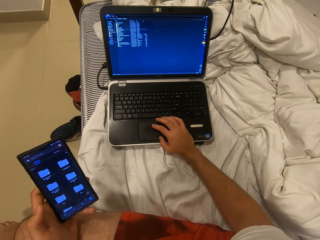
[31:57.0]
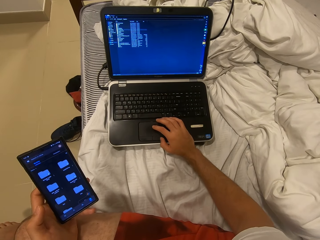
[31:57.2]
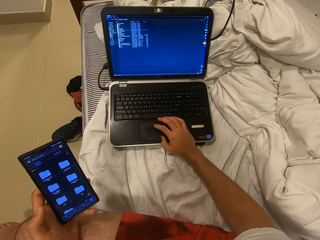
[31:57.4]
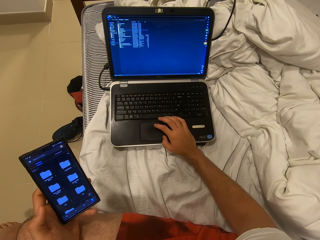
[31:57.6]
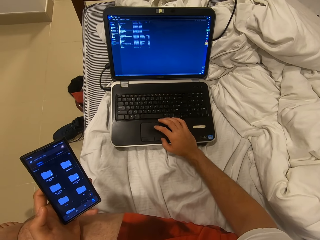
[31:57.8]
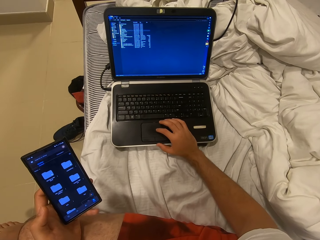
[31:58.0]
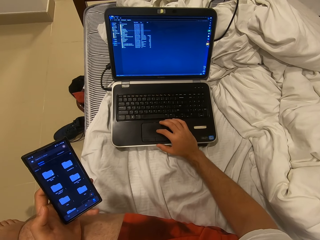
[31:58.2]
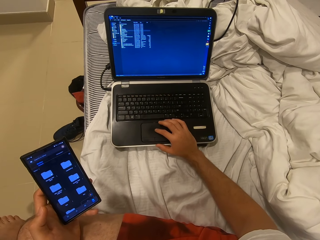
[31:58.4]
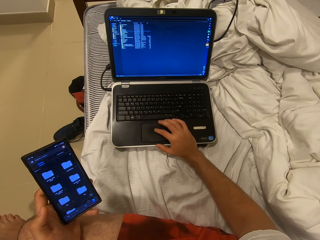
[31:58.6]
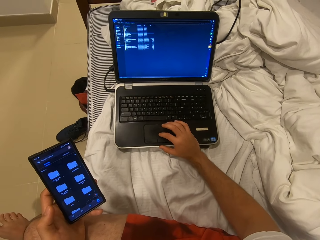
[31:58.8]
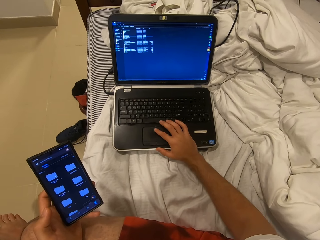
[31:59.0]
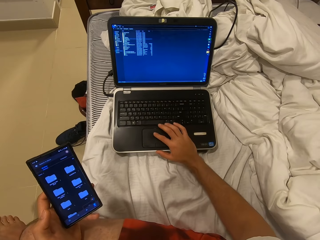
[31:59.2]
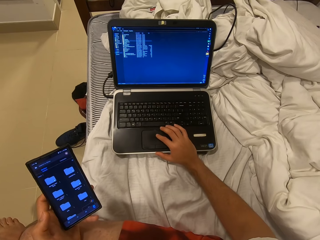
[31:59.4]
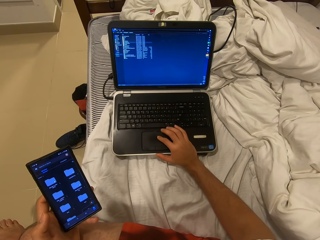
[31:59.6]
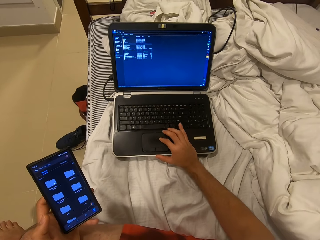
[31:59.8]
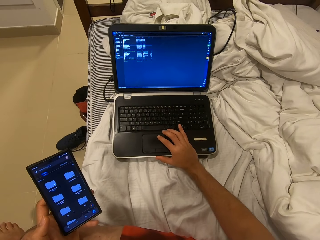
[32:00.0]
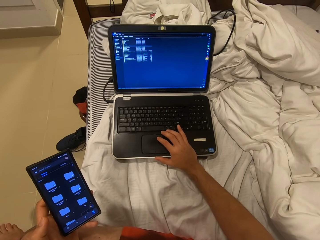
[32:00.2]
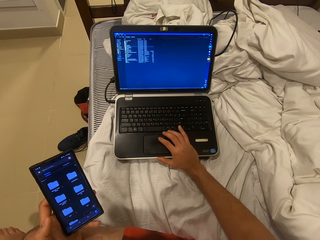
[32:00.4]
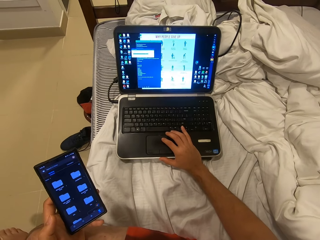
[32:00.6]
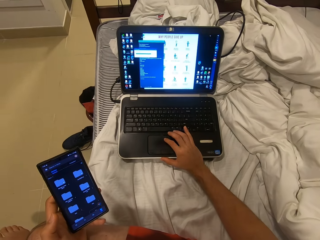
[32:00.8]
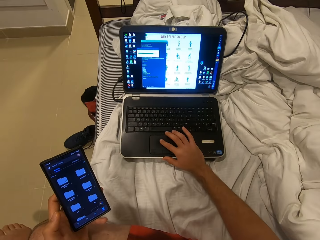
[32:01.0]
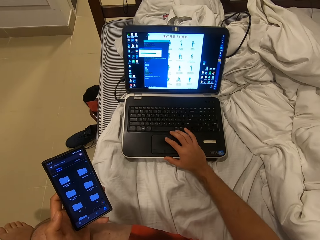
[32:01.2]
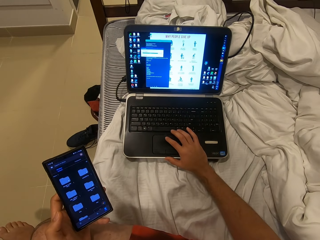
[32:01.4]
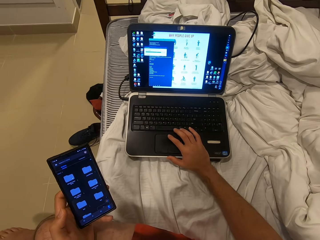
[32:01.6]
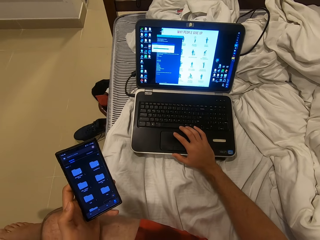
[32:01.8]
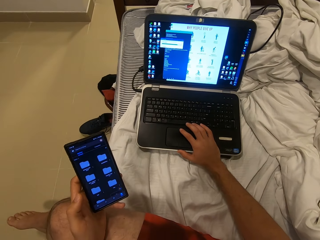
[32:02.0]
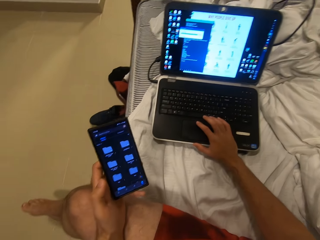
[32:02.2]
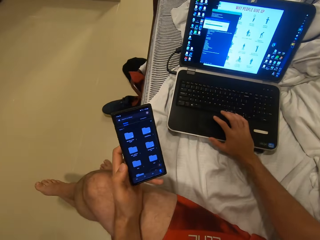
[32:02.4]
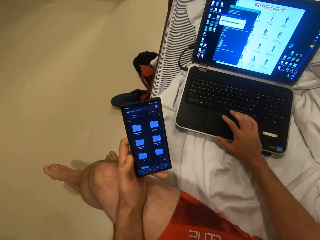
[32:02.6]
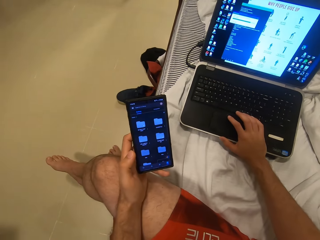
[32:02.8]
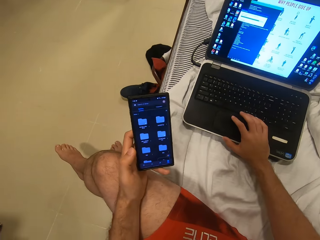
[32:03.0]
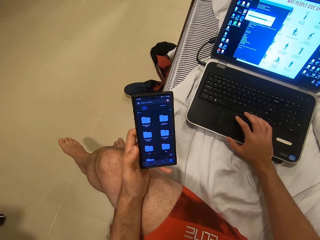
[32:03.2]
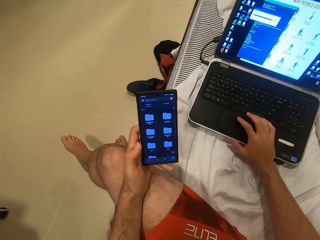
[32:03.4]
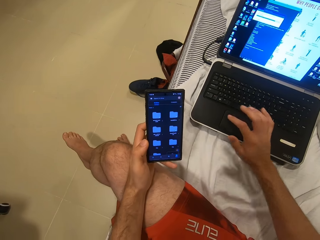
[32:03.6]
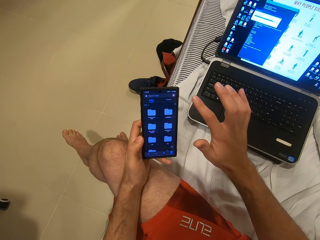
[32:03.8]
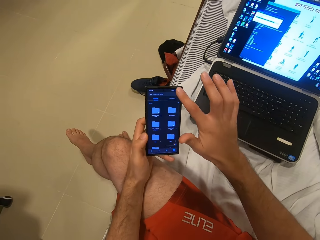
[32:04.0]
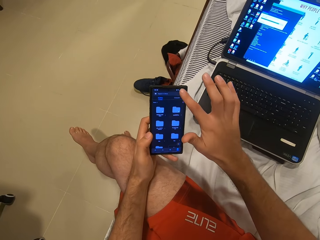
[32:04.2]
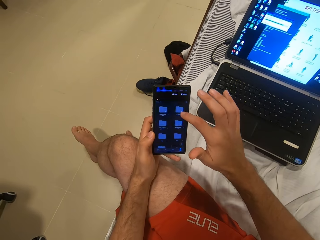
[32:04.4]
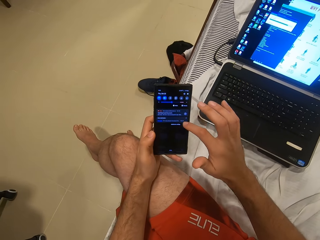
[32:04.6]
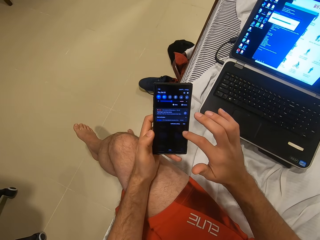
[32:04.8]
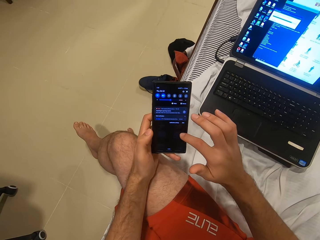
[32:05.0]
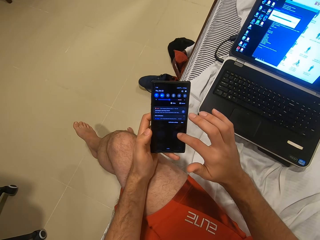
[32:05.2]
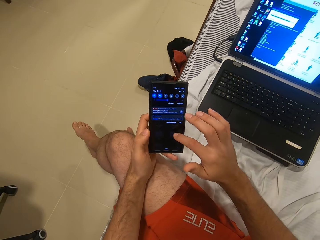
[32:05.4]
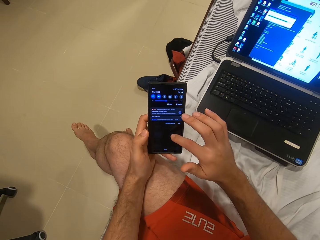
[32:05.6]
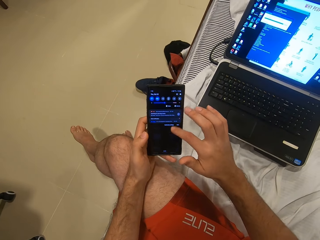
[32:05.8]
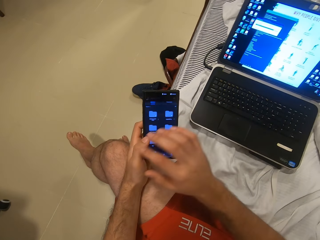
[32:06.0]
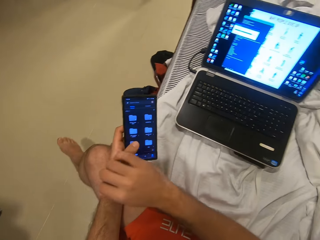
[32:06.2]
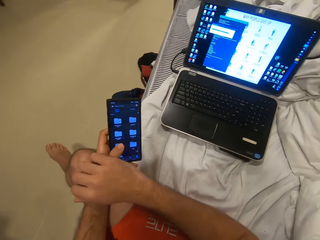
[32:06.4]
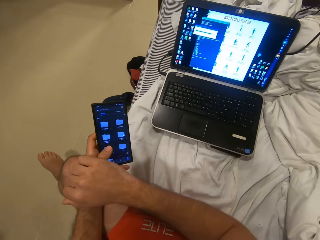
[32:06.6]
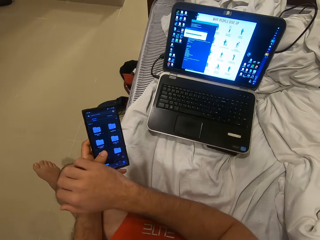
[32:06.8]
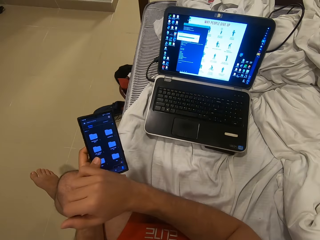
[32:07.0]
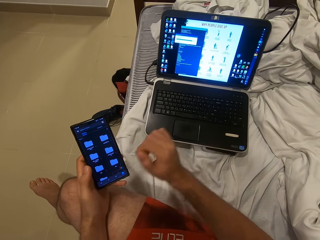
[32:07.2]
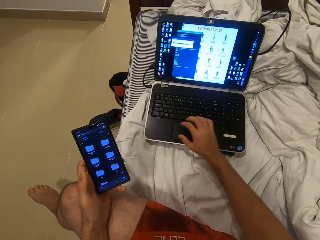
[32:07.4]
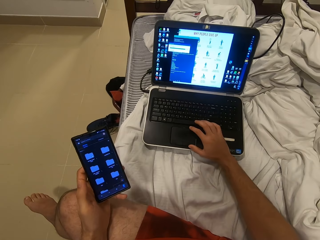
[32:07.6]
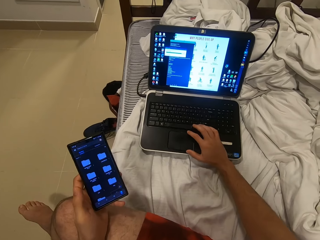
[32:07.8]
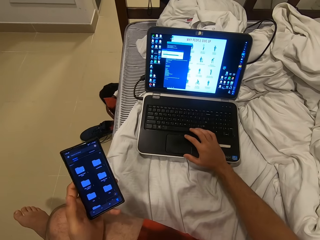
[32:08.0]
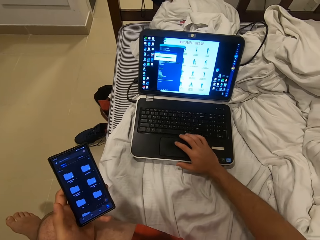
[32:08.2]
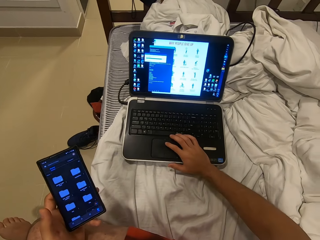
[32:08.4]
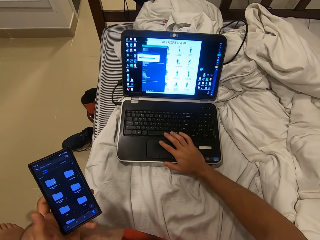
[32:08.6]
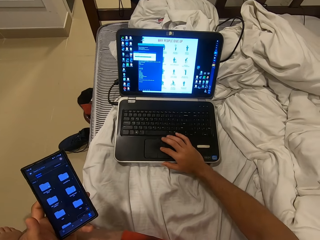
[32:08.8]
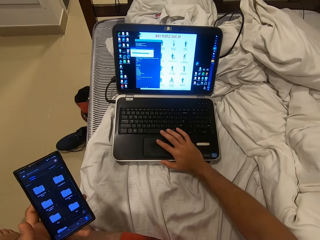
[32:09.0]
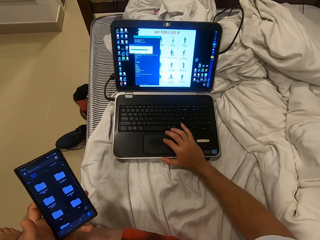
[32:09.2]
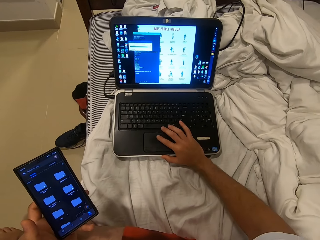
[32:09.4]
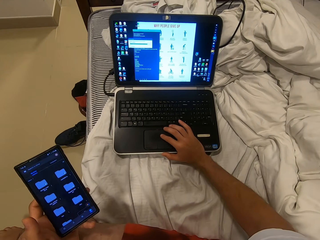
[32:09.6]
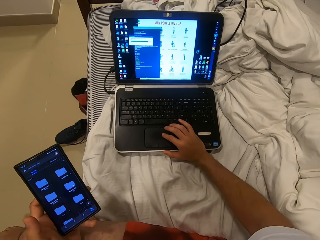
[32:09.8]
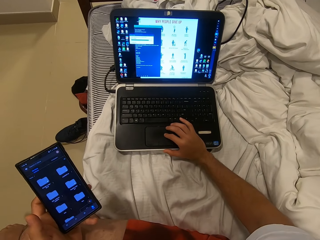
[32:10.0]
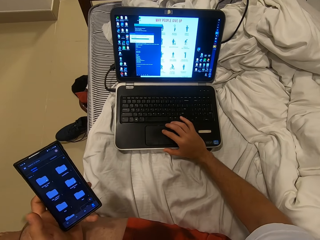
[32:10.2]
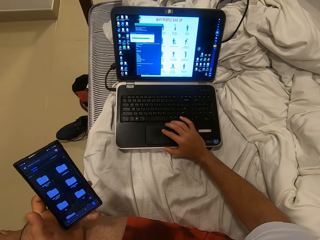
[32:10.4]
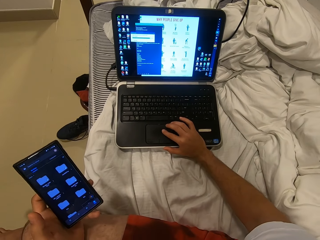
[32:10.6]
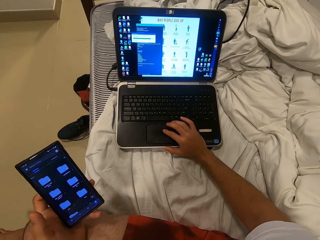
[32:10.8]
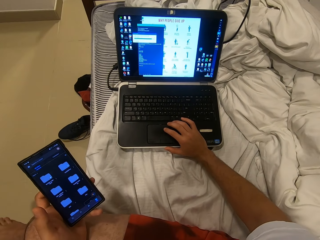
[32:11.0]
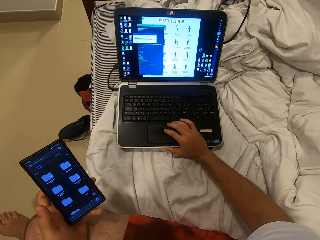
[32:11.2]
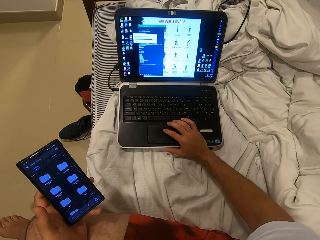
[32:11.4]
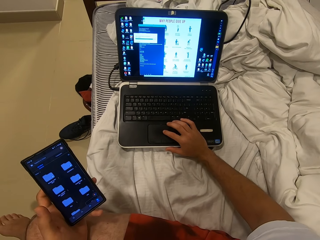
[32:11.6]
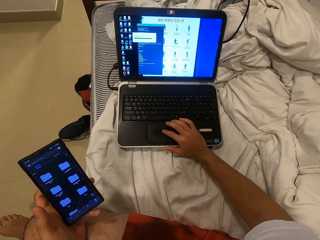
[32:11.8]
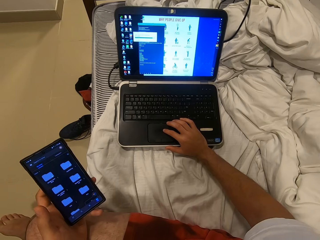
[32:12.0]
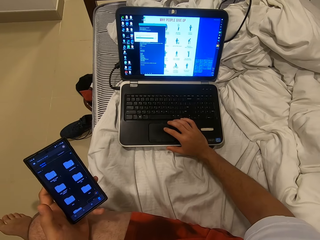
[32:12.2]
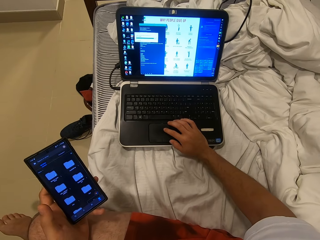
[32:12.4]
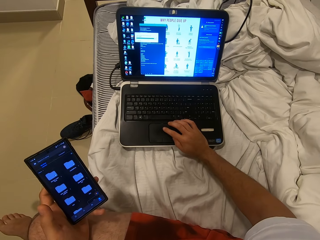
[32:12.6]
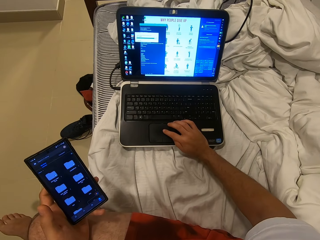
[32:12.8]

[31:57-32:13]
The camera wearer scrolls his mobile phone. He touches the touch pad.

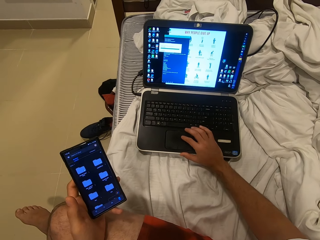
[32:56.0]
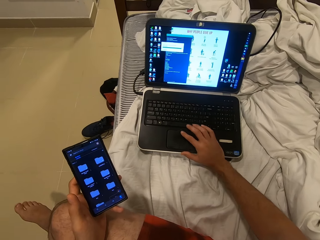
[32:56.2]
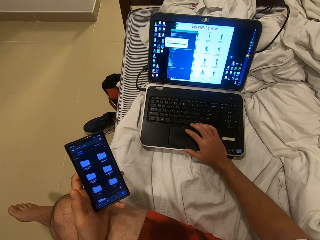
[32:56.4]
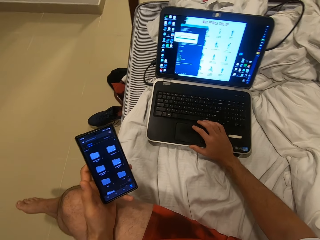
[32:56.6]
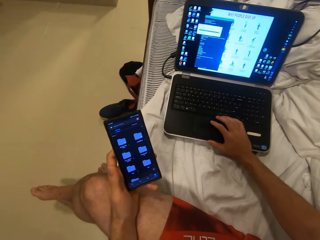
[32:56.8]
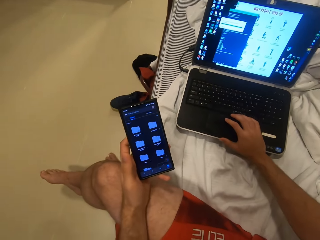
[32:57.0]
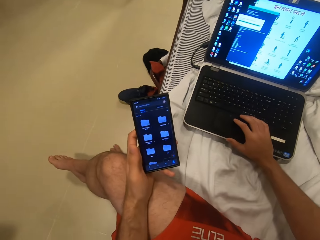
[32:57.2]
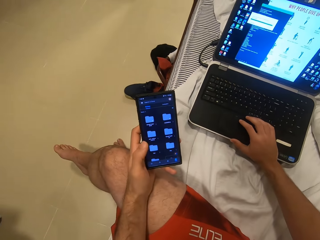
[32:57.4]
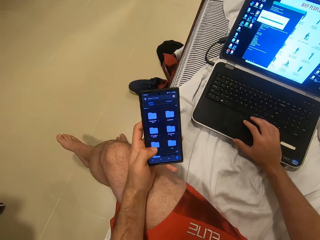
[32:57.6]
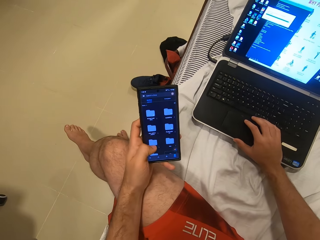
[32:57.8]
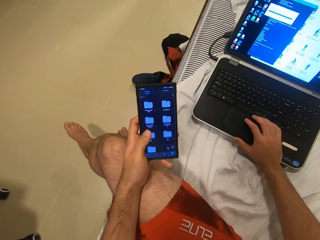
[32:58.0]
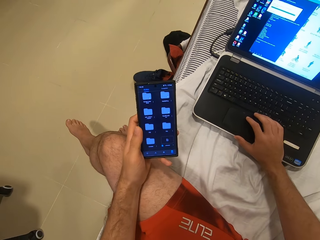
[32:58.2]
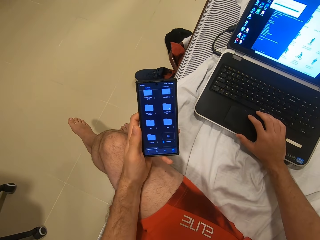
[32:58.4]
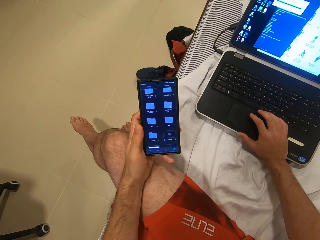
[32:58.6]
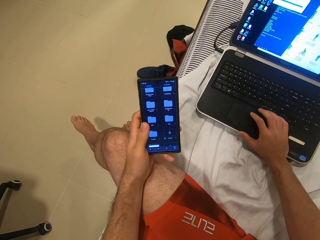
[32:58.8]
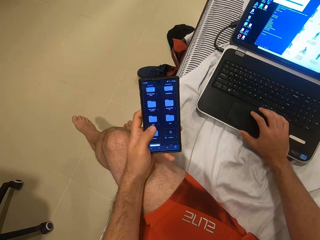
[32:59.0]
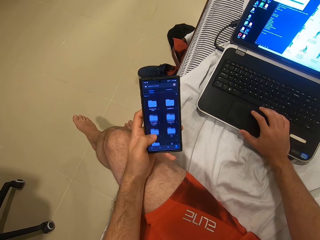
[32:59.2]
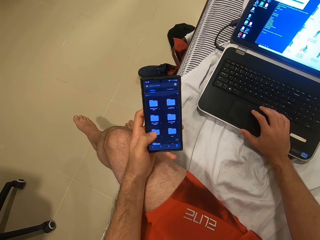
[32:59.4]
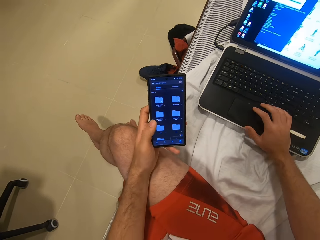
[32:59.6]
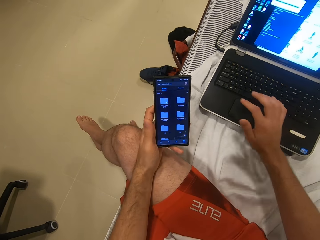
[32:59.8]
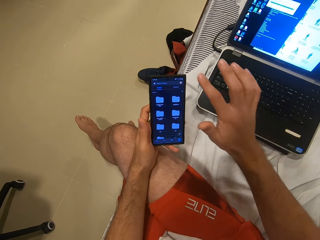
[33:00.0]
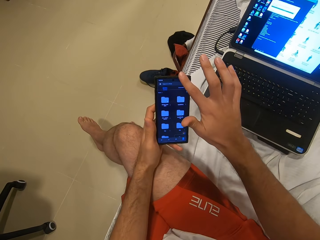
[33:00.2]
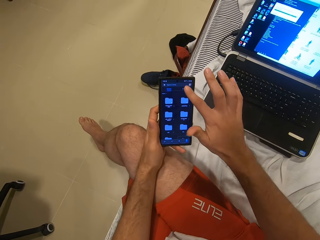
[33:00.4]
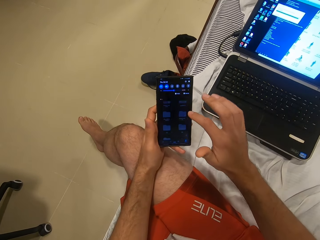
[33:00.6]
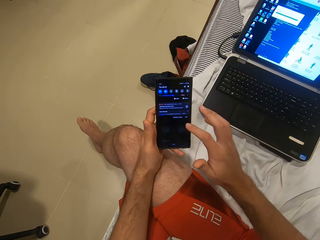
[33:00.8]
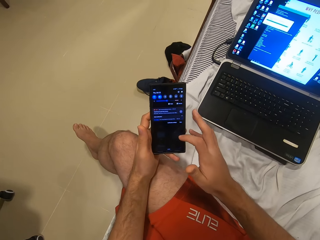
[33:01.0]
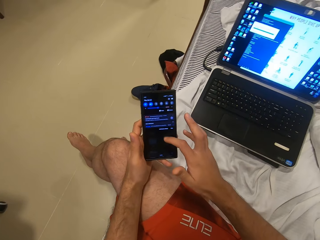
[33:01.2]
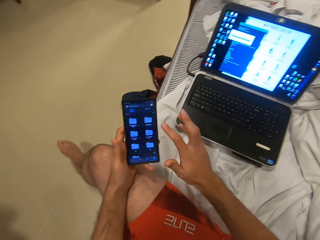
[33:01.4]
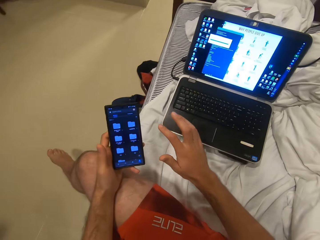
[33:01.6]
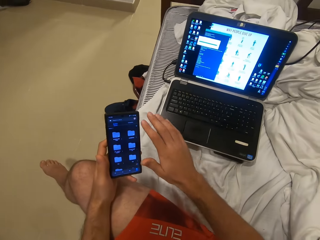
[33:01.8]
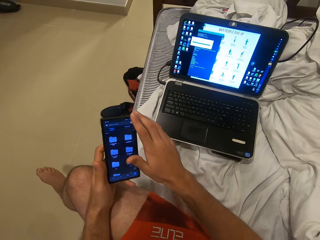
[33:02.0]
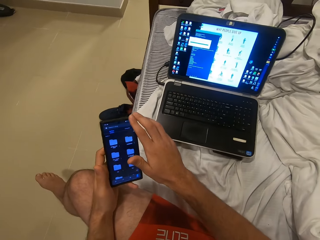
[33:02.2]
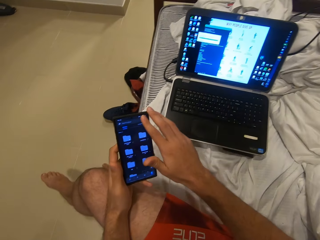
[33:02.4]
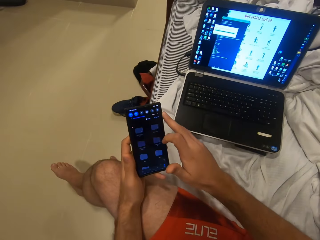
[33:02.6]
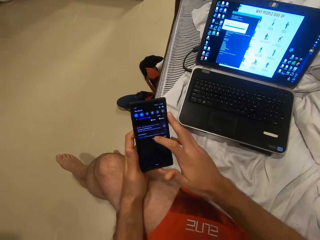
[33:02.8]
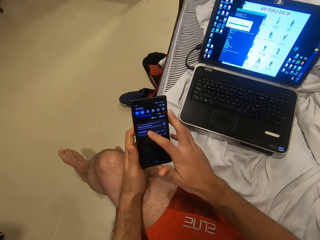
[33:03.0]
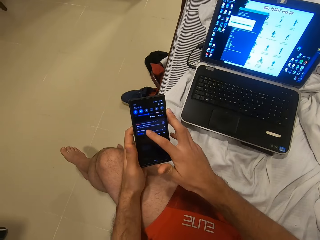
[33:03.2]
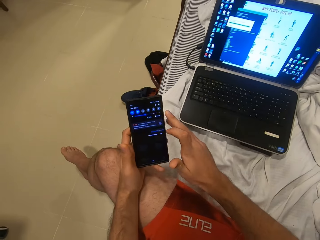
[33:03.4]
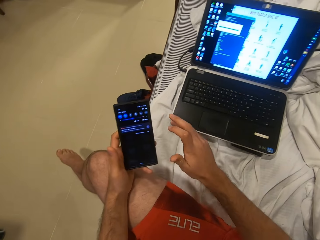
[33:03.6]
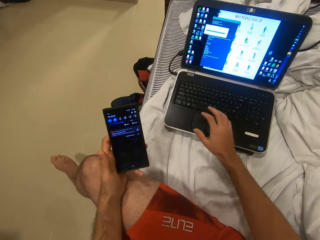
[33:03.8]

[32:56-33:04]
The camera wearer scrolls his mobile phone.
